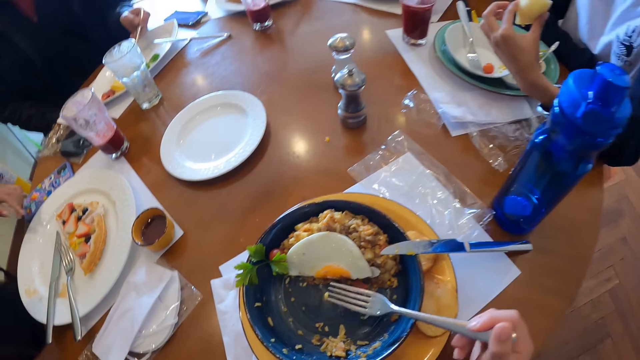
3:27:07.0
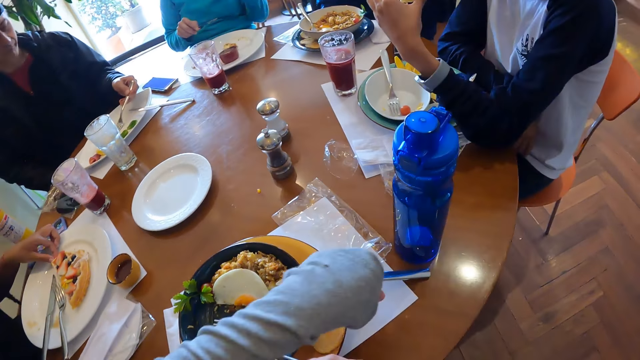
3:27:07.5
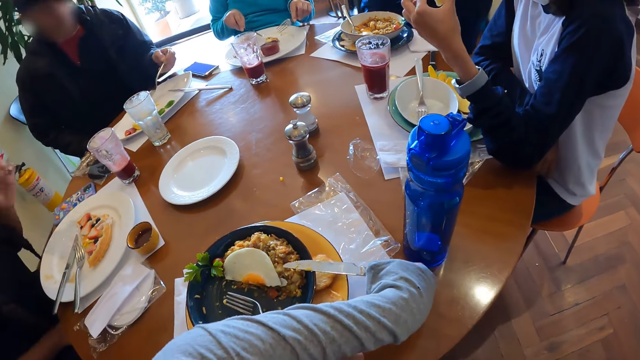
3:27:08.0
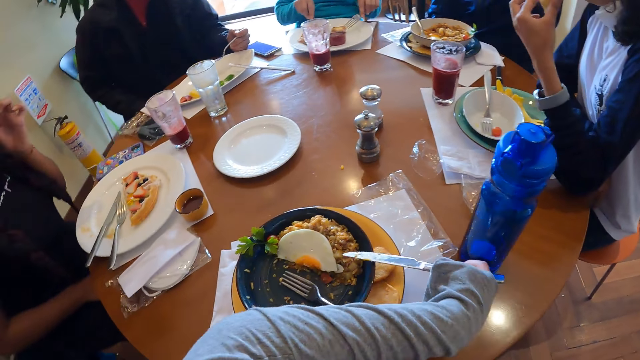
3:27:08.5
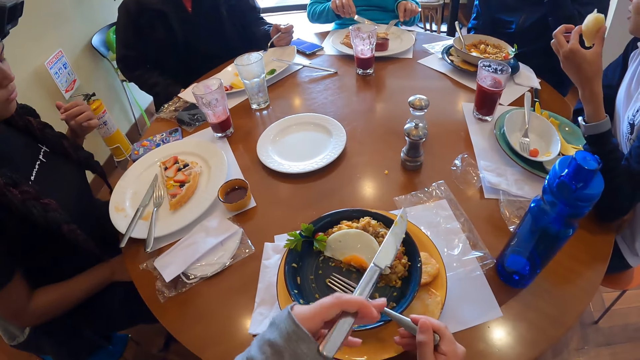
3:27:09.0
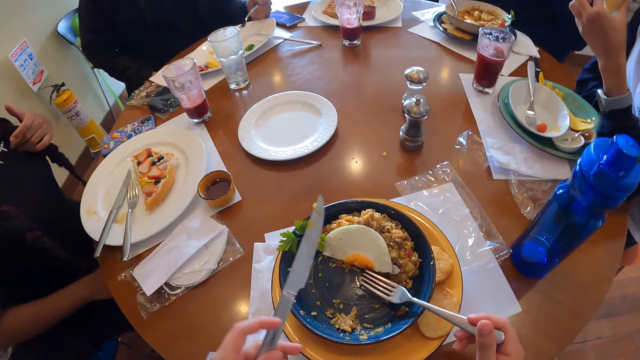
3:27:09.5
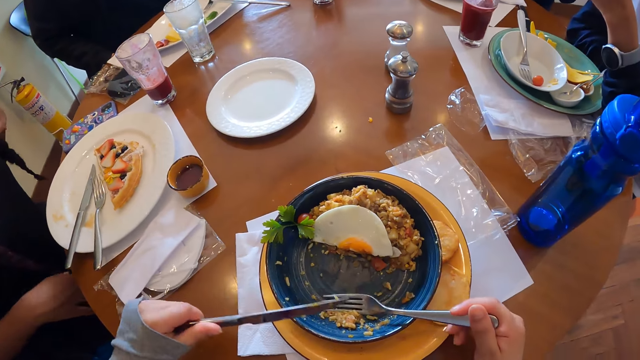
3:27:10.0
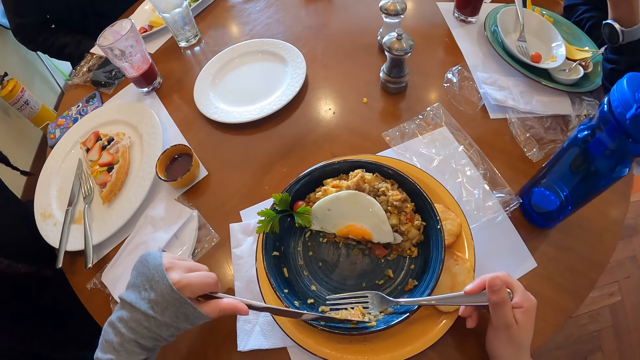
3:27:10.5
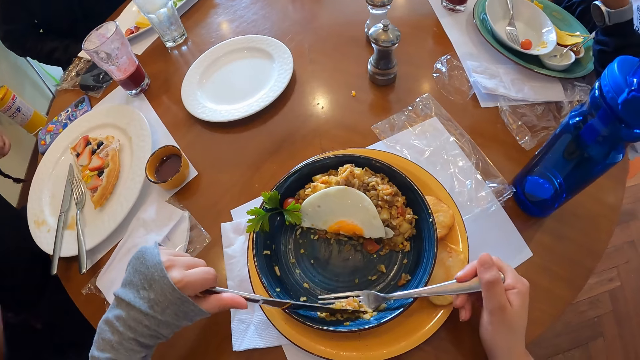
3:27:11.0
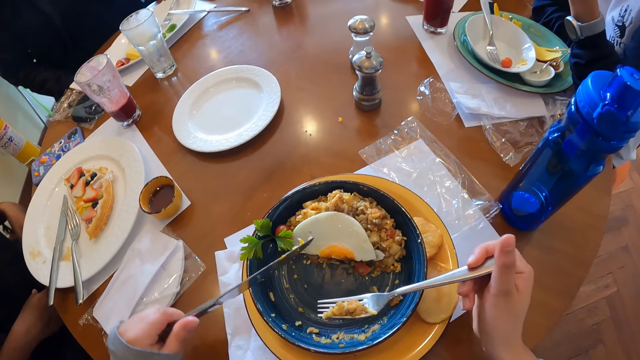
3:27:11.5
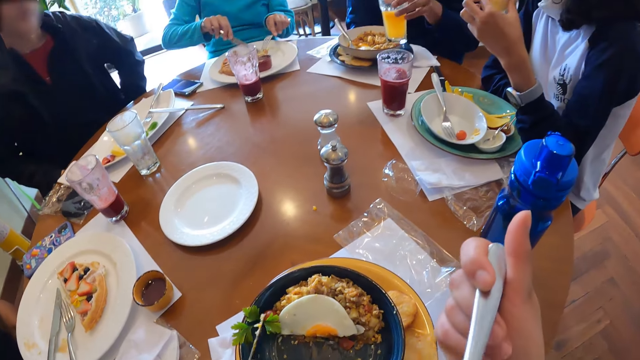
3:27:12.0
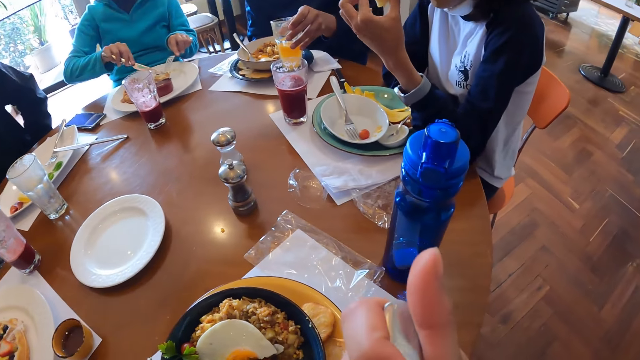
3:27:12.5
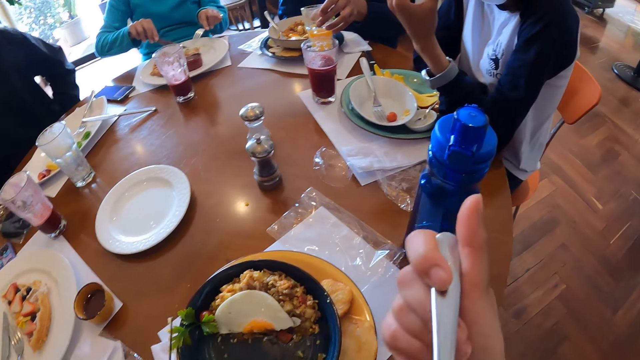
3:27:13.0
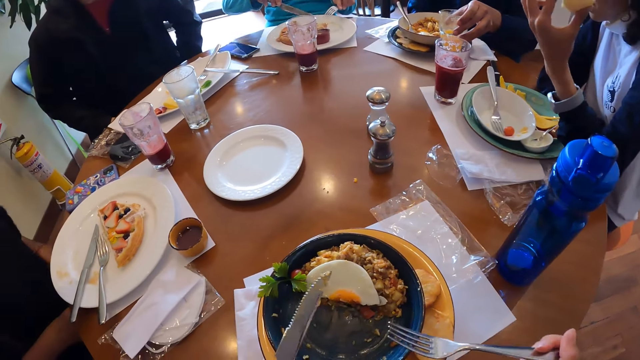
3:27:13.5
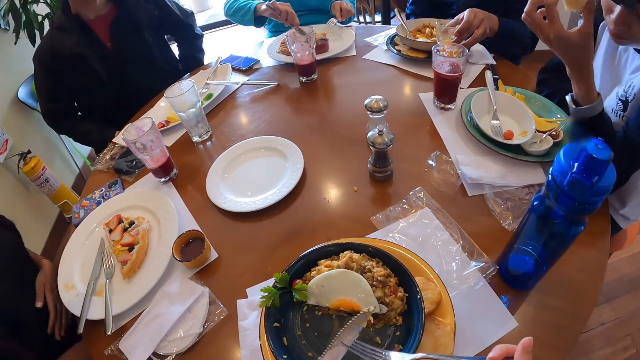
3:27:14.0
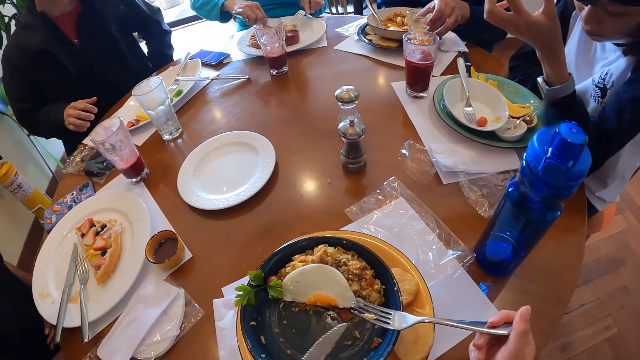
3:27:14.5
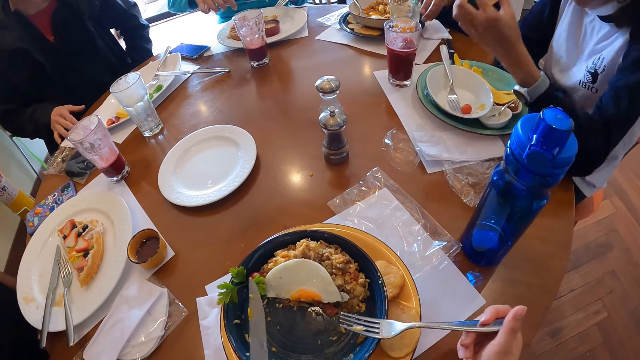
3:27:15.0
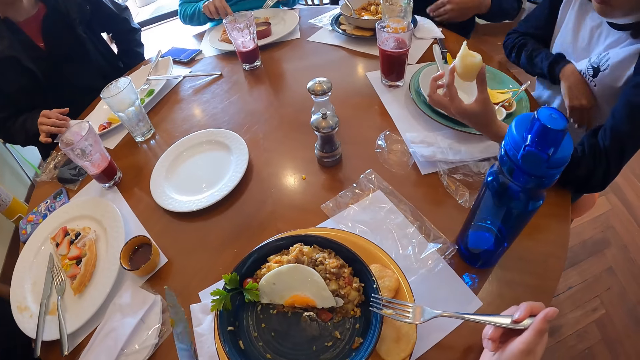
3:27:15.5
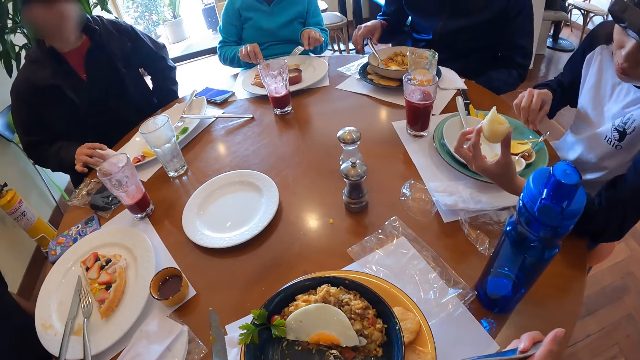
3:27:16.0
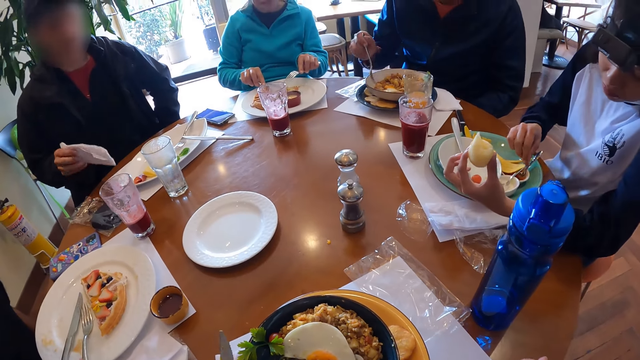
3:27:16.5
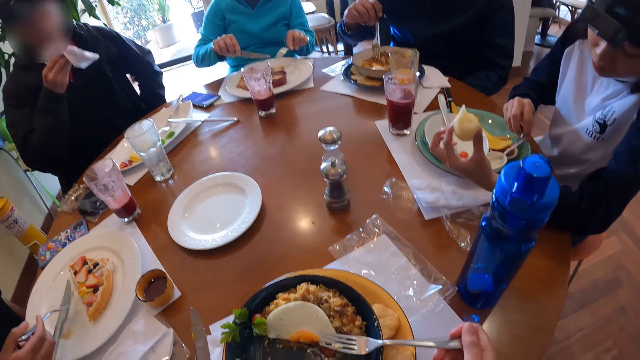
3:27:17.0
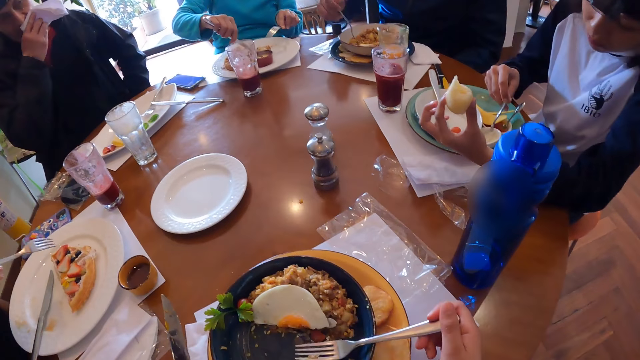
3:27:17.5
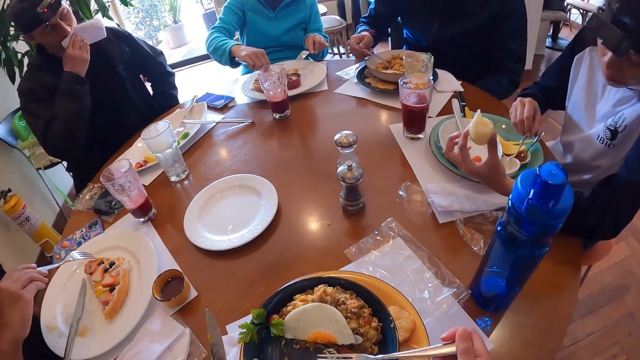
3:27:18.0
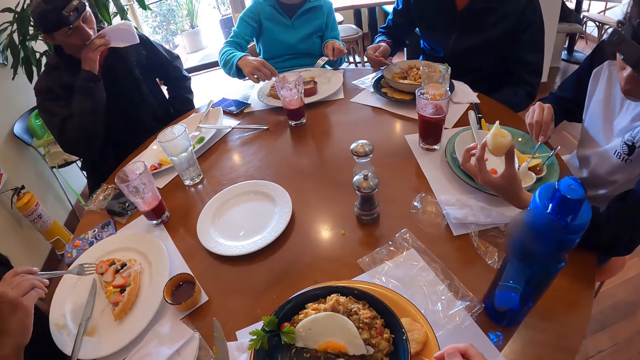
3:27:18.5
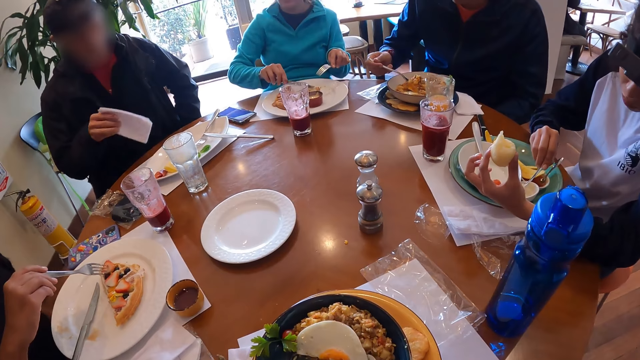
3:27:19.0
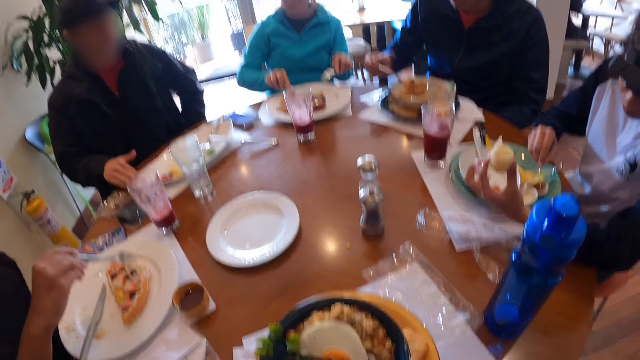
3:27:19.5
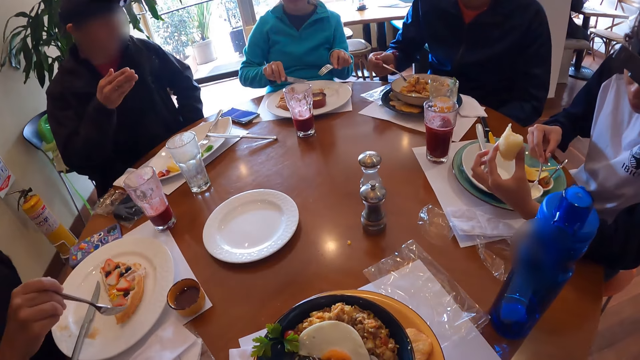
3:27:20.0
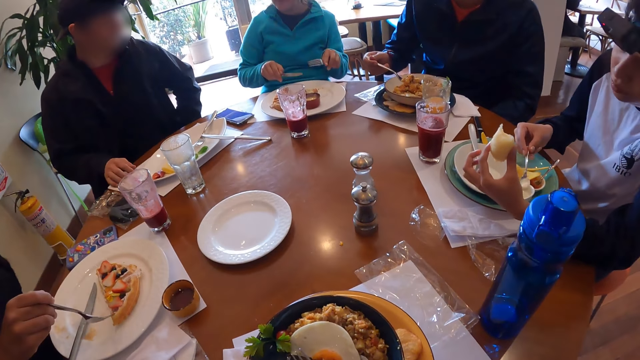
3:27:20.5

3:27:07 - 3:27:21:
A woman picks a waffle from the plate with her left hand. The camera wearer picks a table knife from the table with his left hand. They put the food on the fork in his right hand with the knife in his left hand. They eat food using the fork spoon. A man drops a glass cup of juice on the table with his left hand. The camera wearer removes food from the knife with the fork in his right hand. Another man picks a serviette on the table with his right hand. A third man picks a fork in a plate with his right hand. Another woman picks a fork on the plate on the tablemat with her right hand. A third woman picks a spoon in a bowl on a plate with her right hand. The second man wipes his mouth with the serviette in his right hand. The third man eats frittata from the plate with the fork in his right hand. The third woman scoops a sauce in the bowl with the spoon in her right hand. The second woman moves a strawberry on a waffle on the plate with the fork in her right hand. The camera wearer passes the knife from her left hand to her right hand. The second man drops the serviette on the table with his right hand.

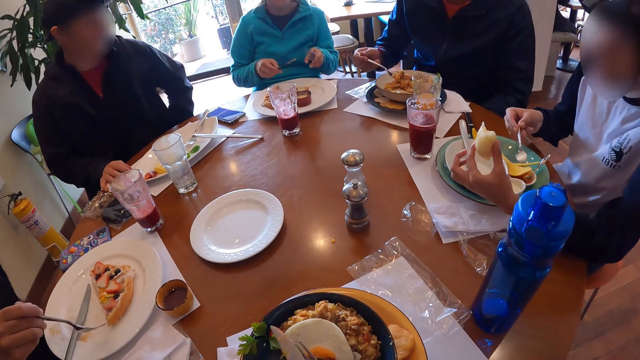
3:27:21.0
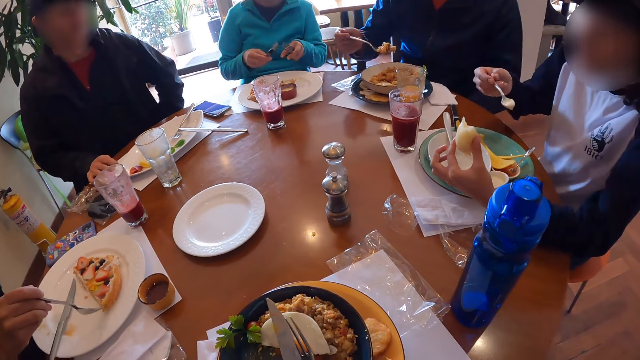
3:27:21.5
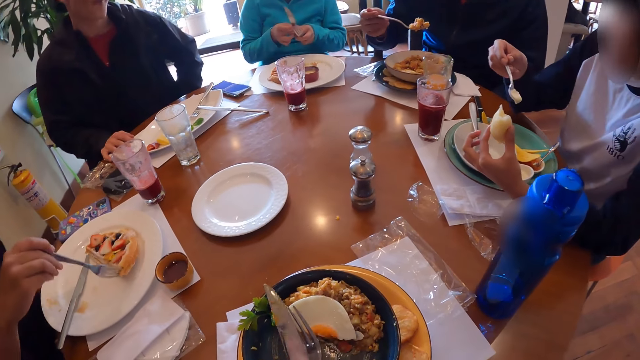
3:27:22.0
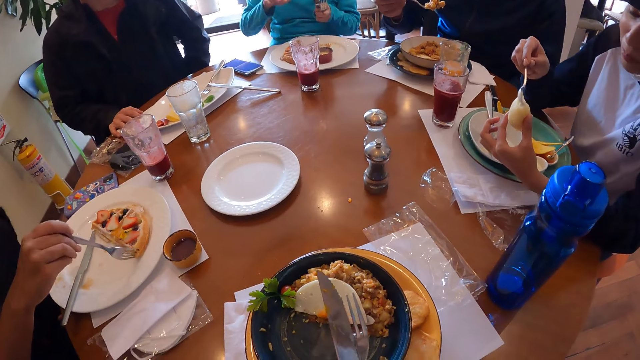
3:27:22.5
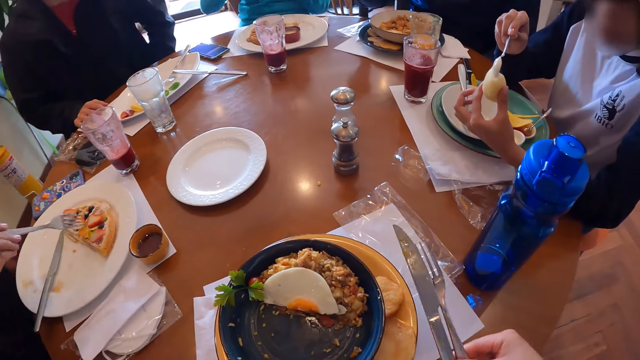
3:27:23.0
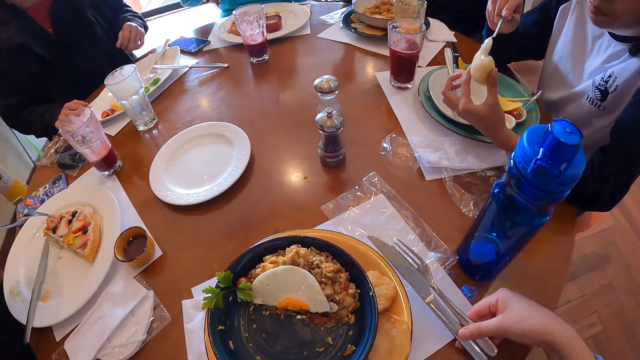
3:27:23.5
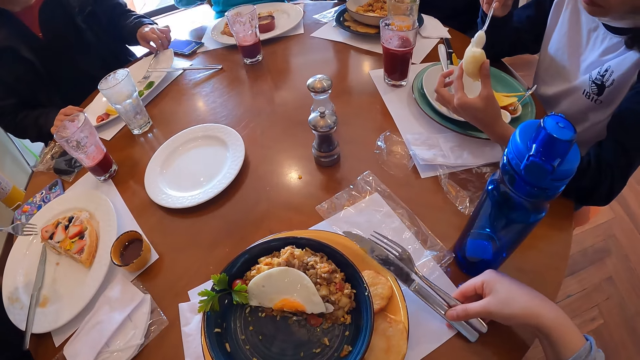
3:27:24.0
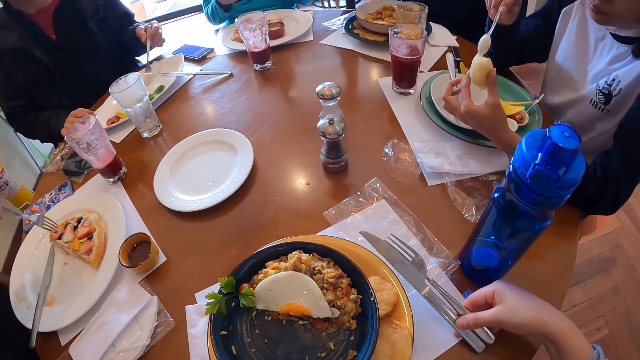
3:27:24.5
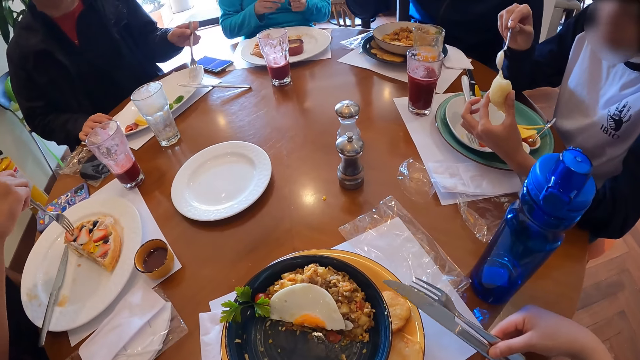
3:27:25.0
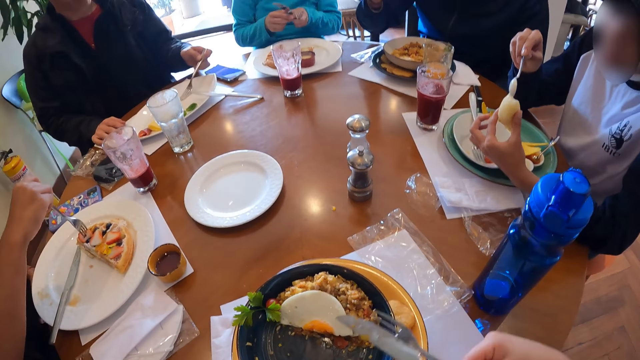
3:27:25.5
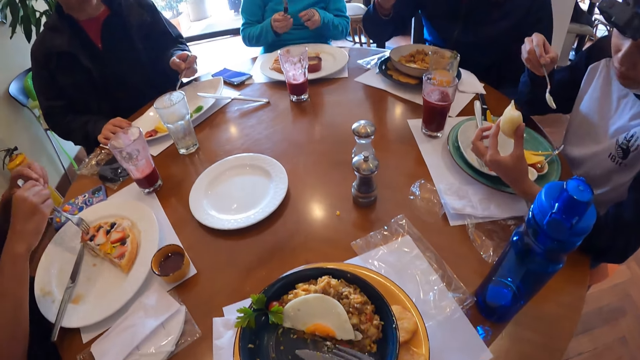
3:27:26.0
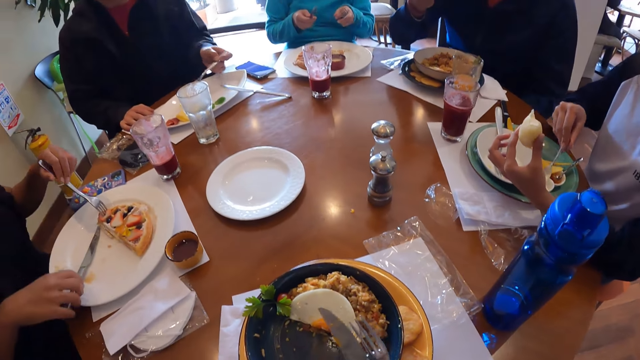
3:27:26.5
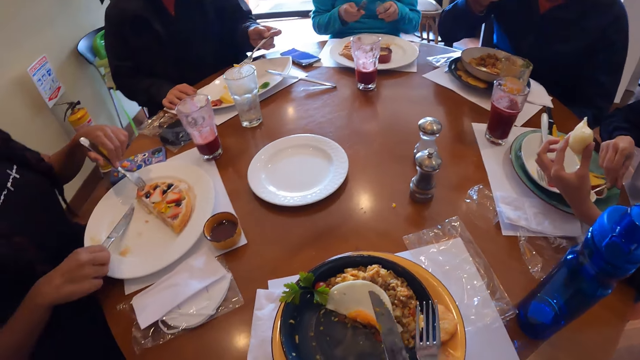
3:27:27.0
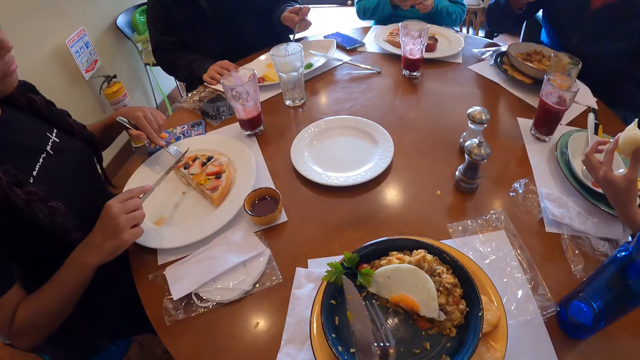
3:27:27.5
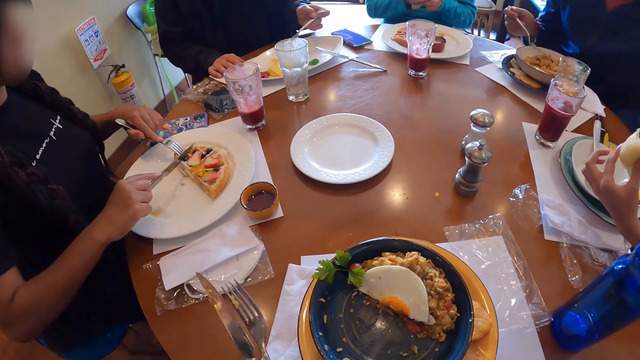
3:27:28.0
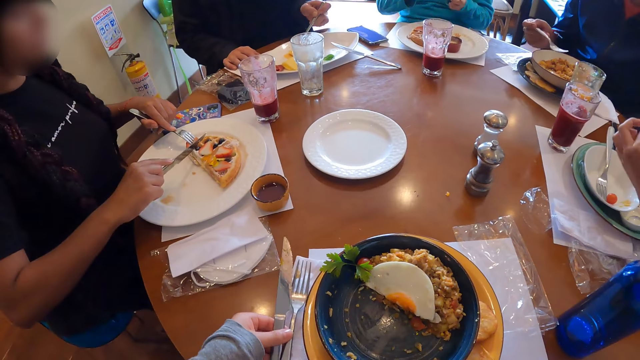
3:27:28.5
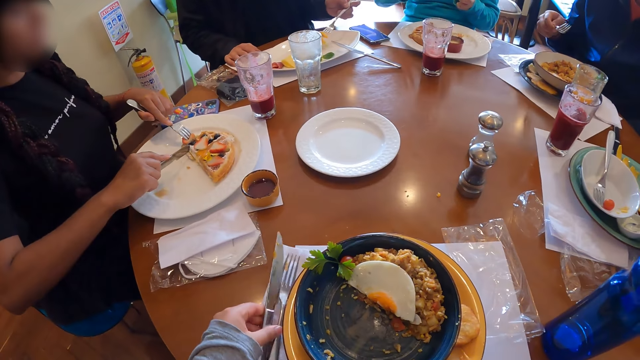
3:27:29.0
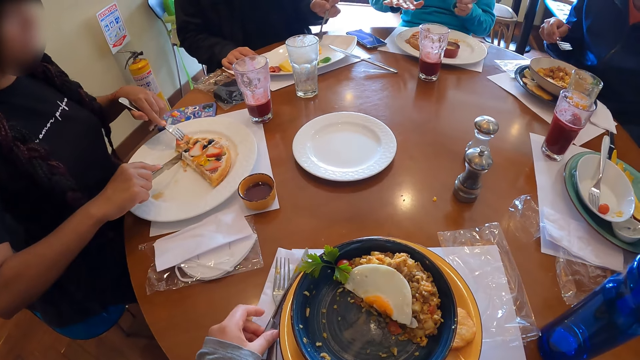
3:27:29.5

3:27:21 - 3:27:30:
The second woman moves the waffle on the plate with the fork in her right hand. A fourth woman passes the knife in her right hand to her left hand. The third woman pours the sauce in the pie with the spoon in her right hand. The second woman moves the strawberry on the waffle on the plate with the fork in her right hand. The second man picks the fork on the plate with his left hand. The second woman holds the strawberry with the waffle with the fork in her right hand. The fourth woman passes the knife in her left hand to her right hand. The second woman holds the fork with her left hand. The second man picks potatoes on the plate with the fork in his left hand. The second woman picks a knife on the plate on the tablemat with her right hand. The third woman drops the spoon in the bowl with her right hand. The camera wearer passes the knife together with the fork to her left hand. The fourth woman passes the knife in her right hand to her left hand. The second woman cuts the waffle together with the strawberry with the knife in her right hand. The third woman eats the pie with her left hand. The camera wearer places the knife together with the fork on a tablemat or napkin with her left hand. A lady speaks with gestures.
